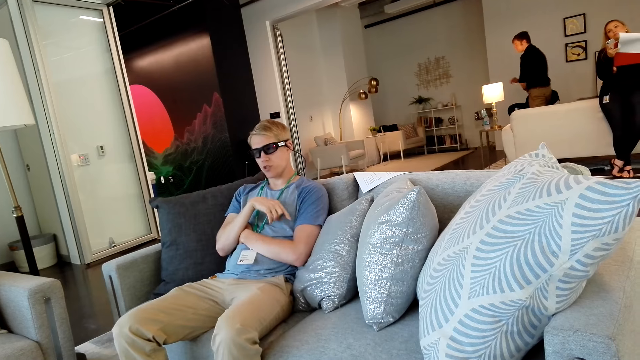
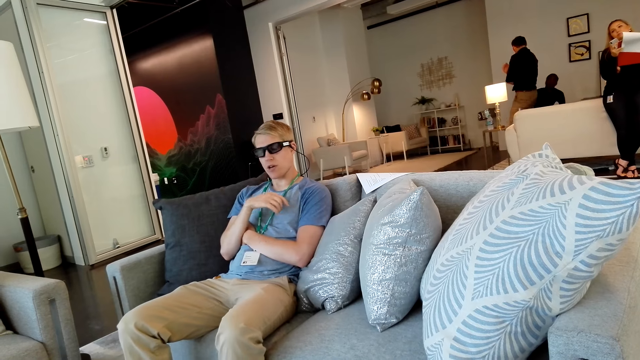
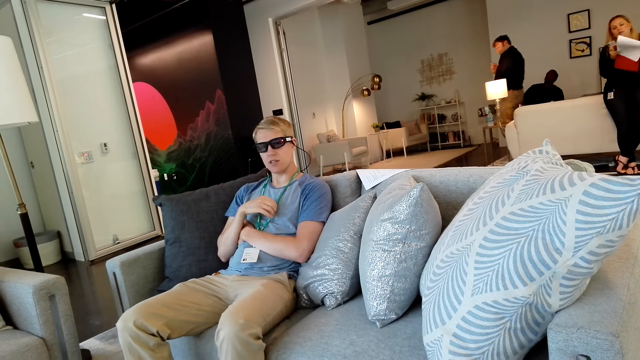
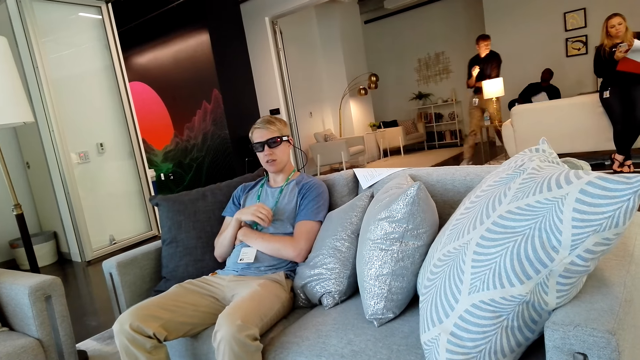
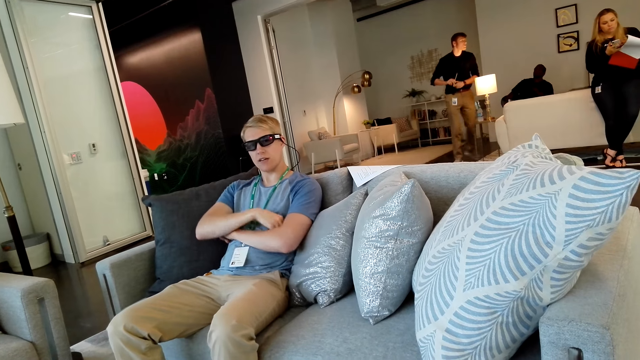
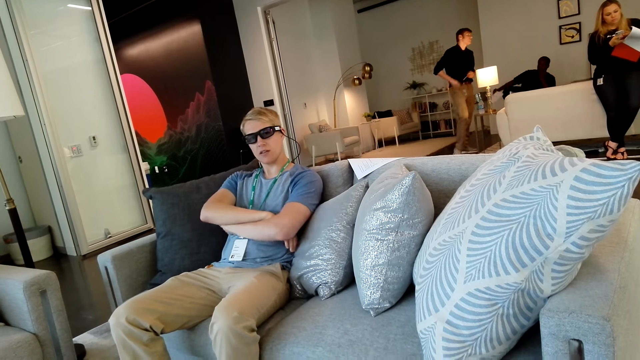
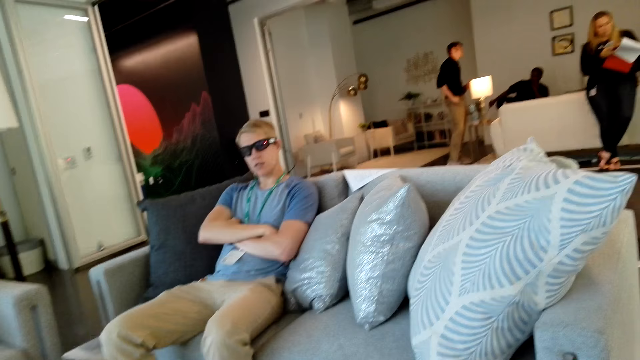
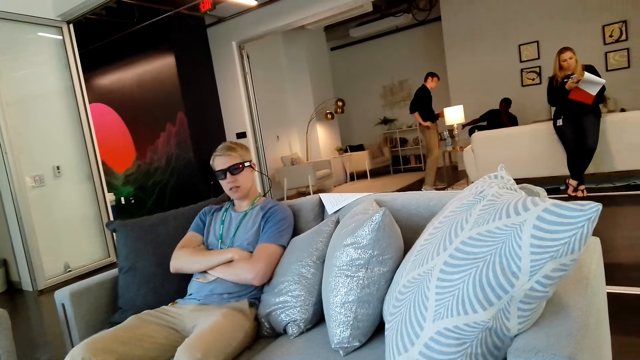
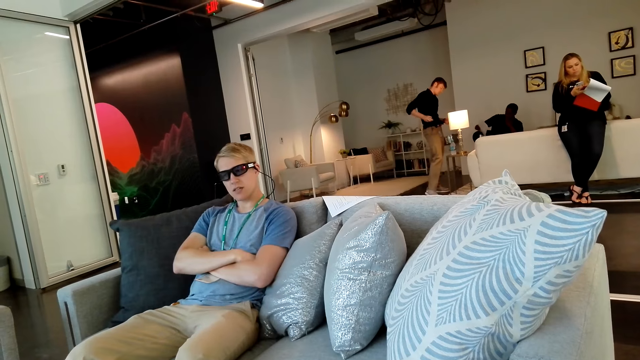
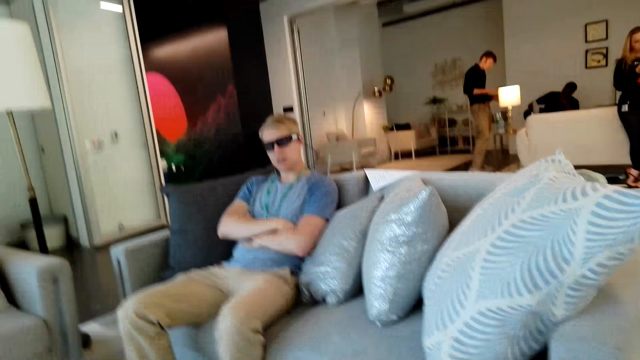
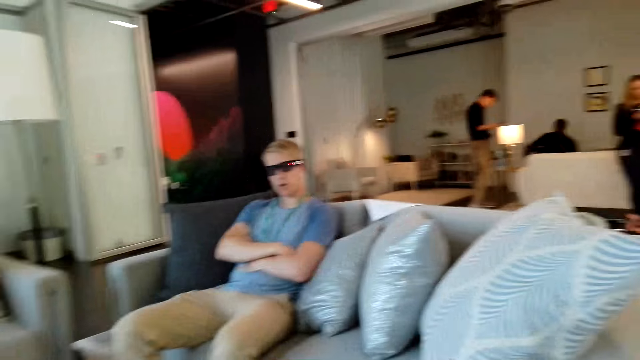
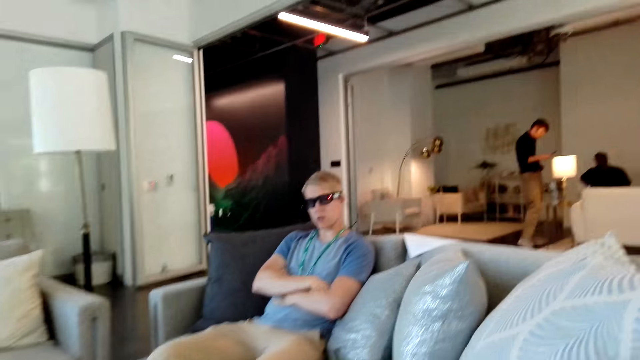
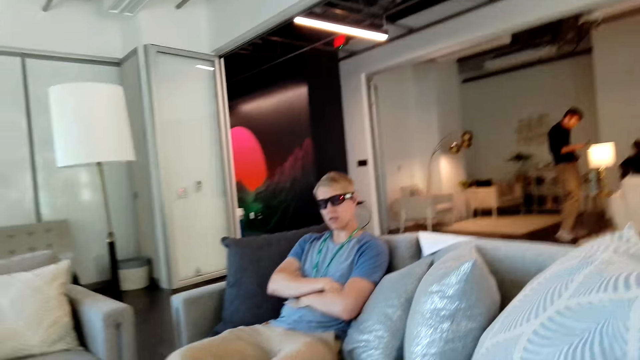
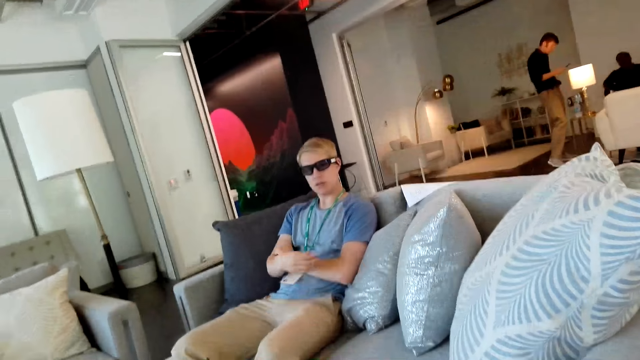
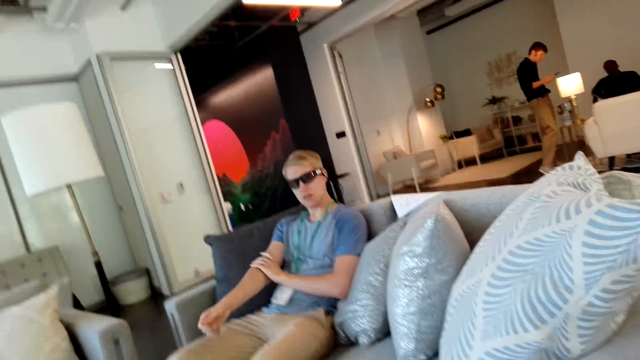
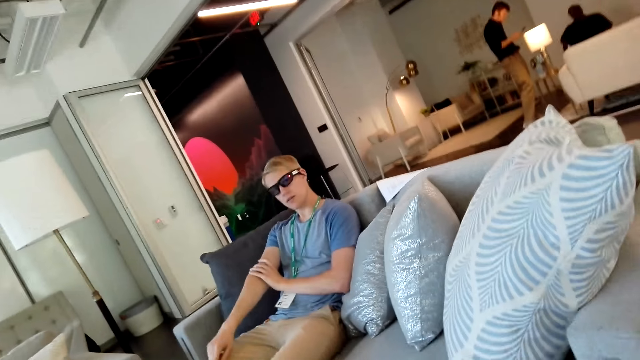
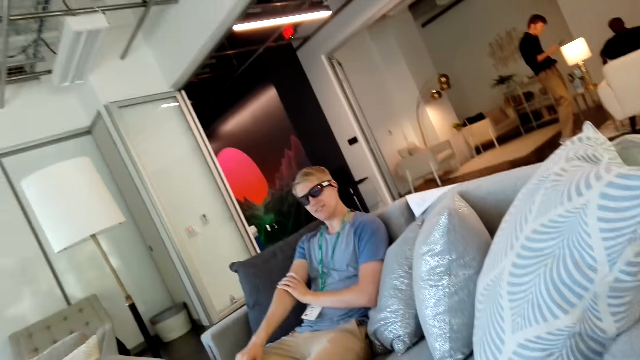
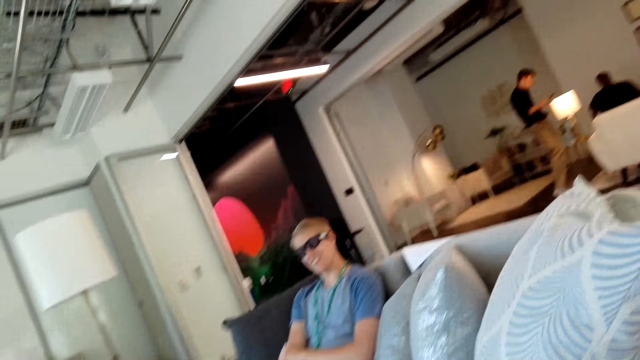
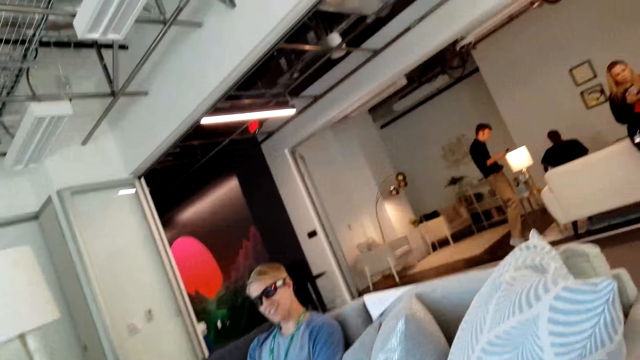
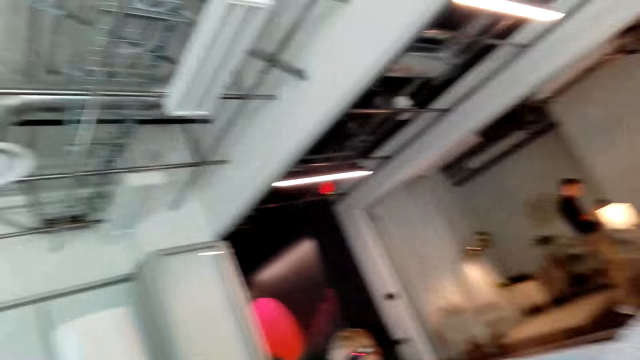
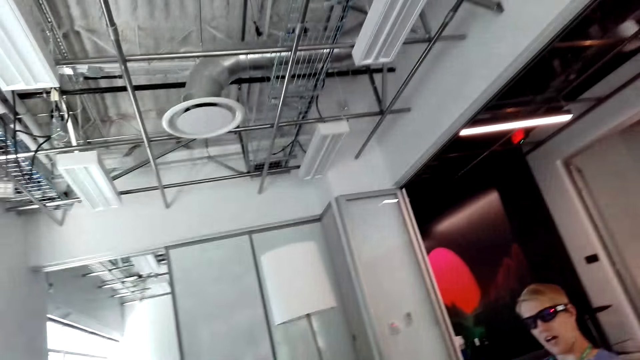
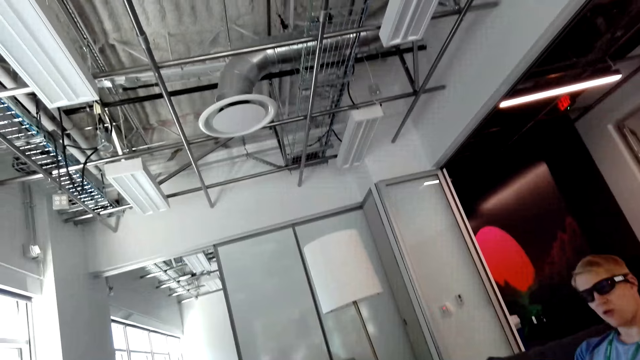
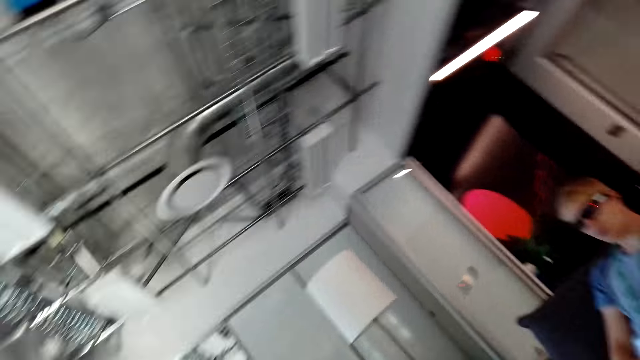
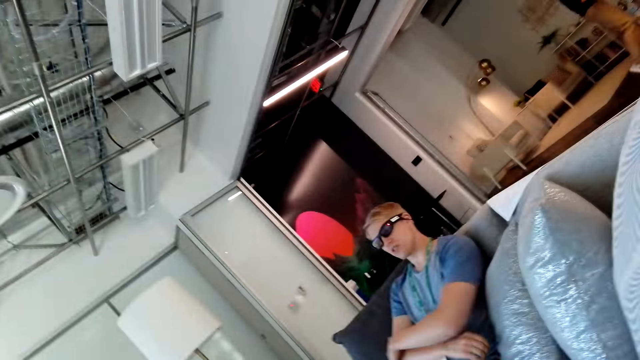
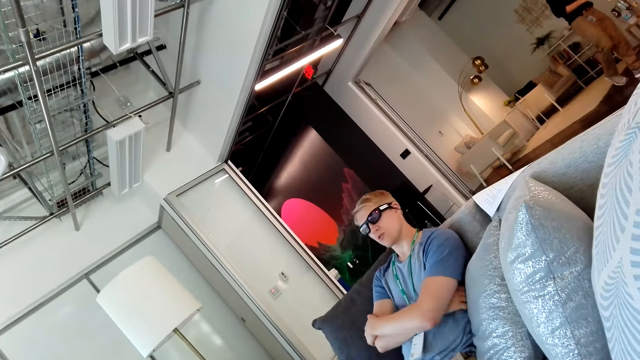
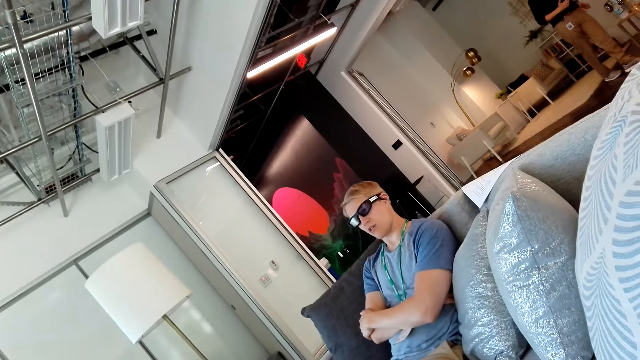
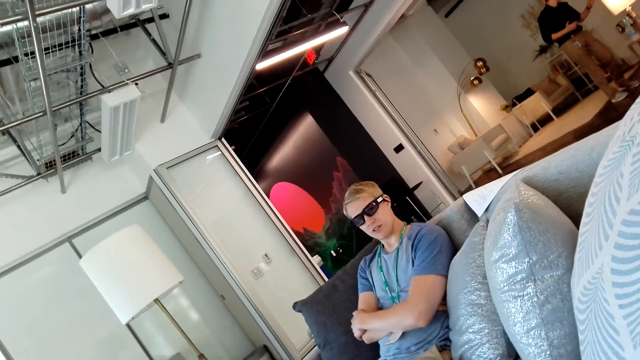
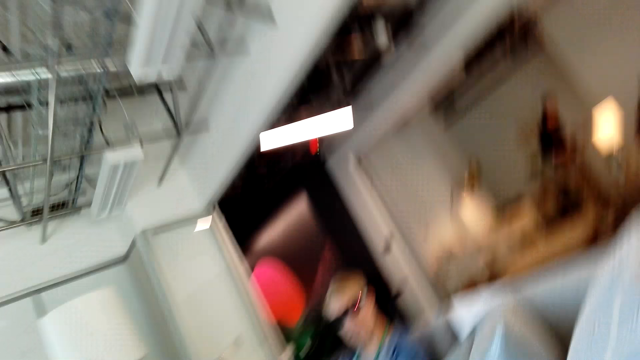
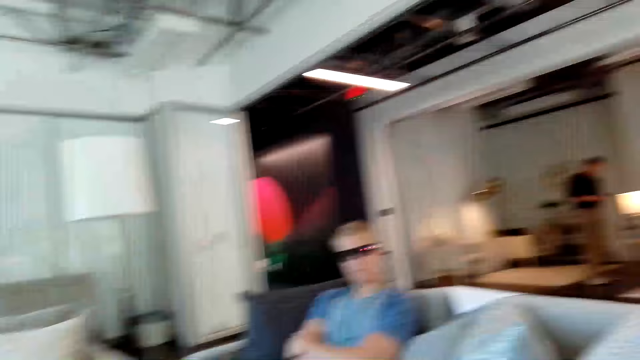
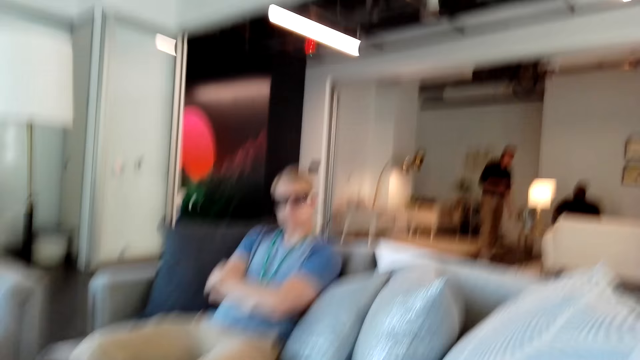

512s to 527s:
A man gestures at the camera wearer. The man adjusts his lanyard and stretches his right hand. The camera wearer stretches his right hand. He looks around the ceiling. The man puts his hands together. The camera wearer folds his hands.

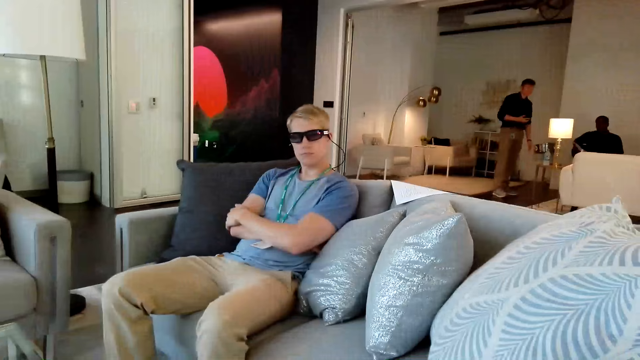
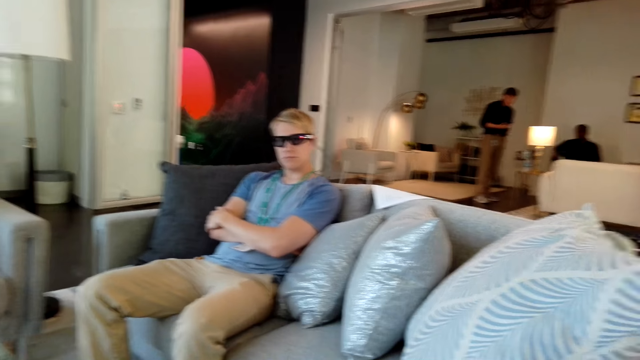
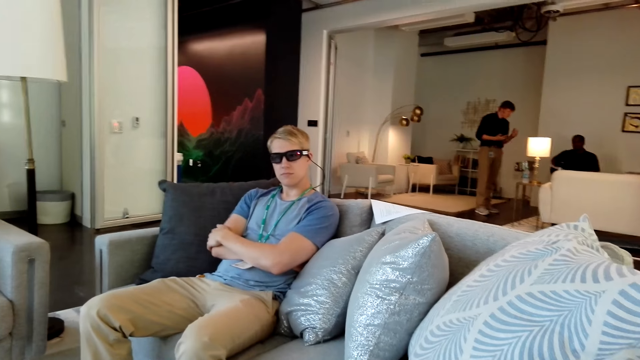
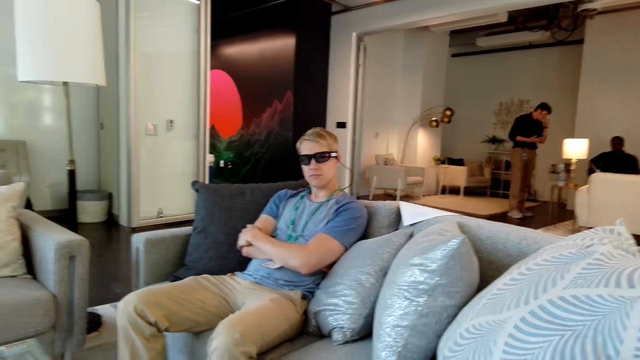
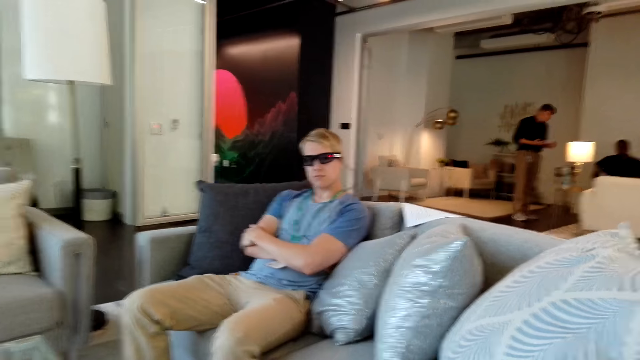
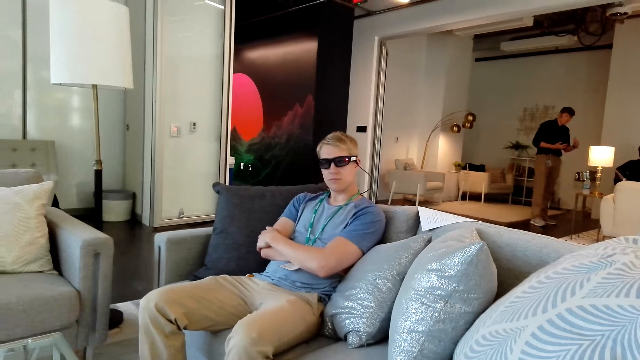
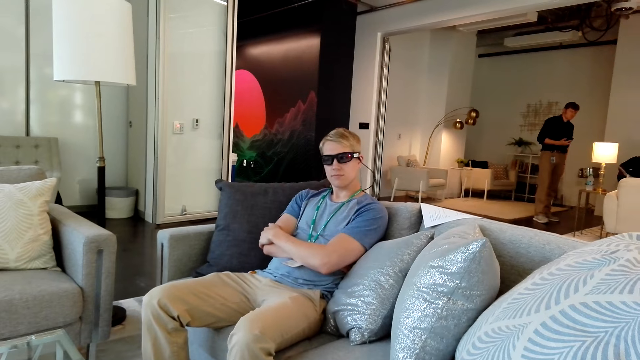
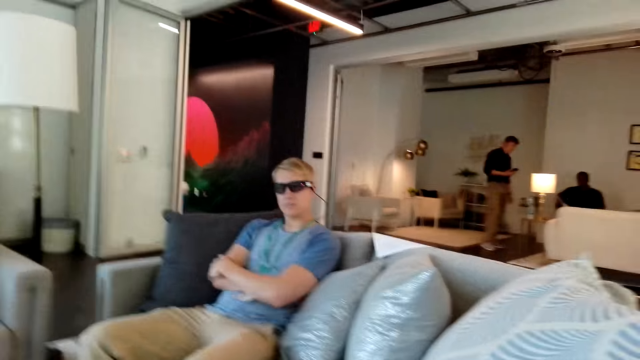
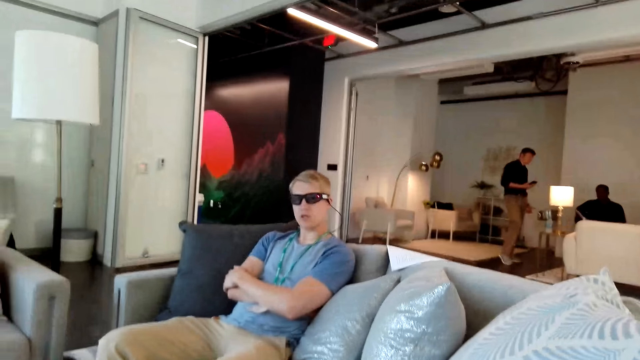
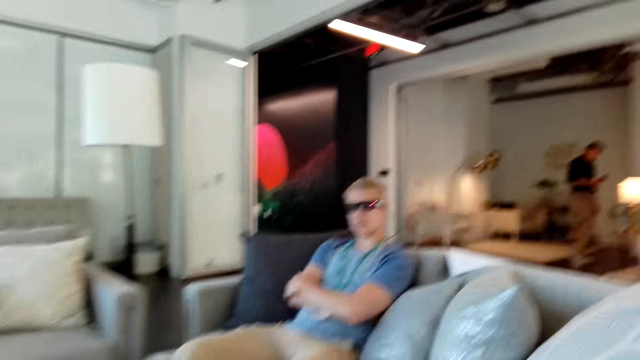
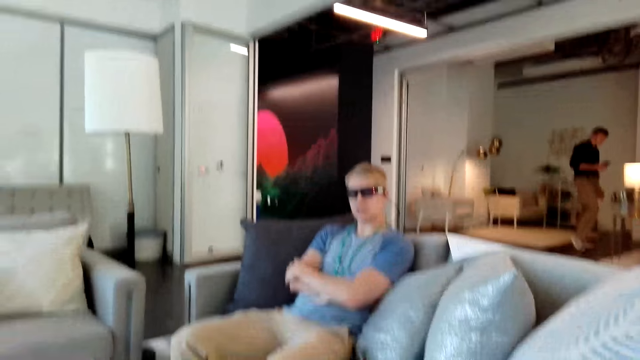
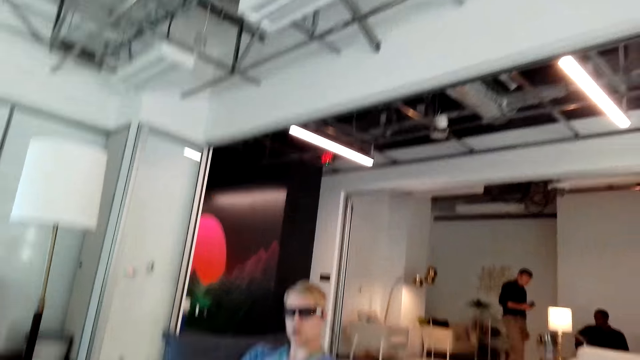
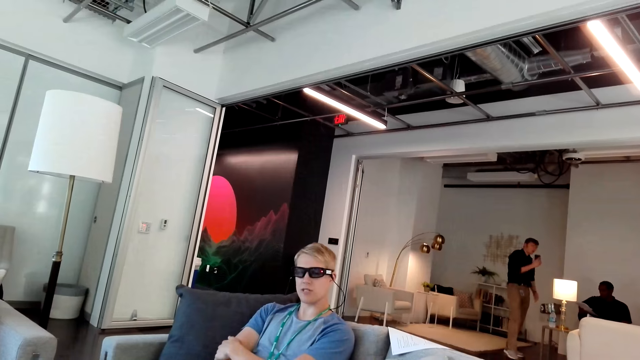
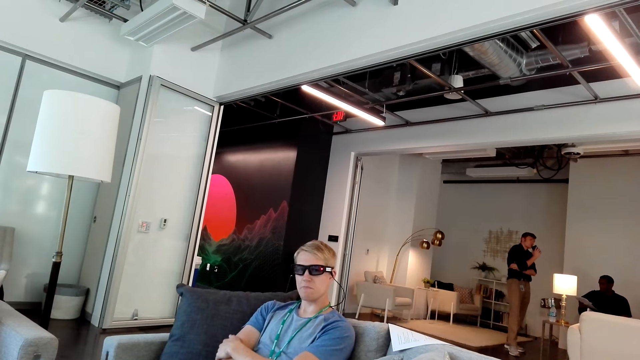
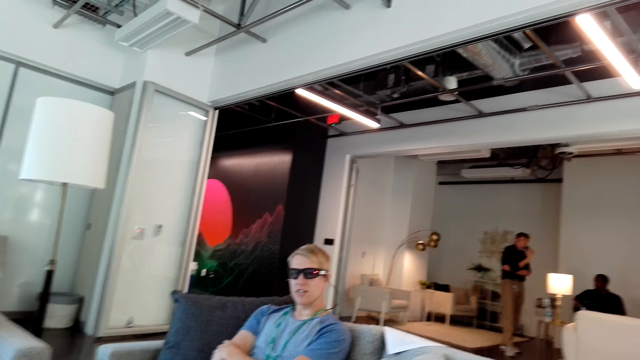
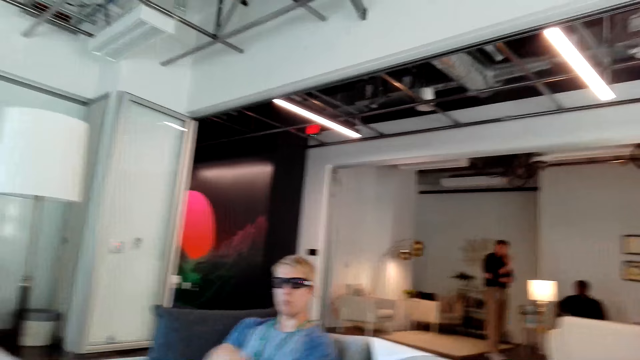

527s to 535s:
A man nods his head.
